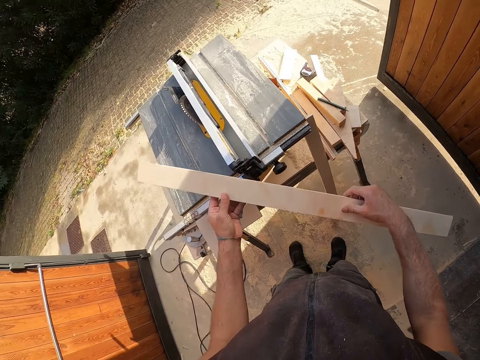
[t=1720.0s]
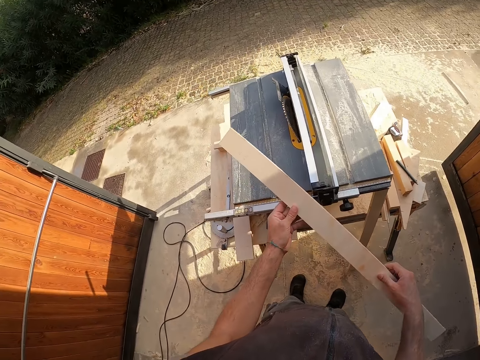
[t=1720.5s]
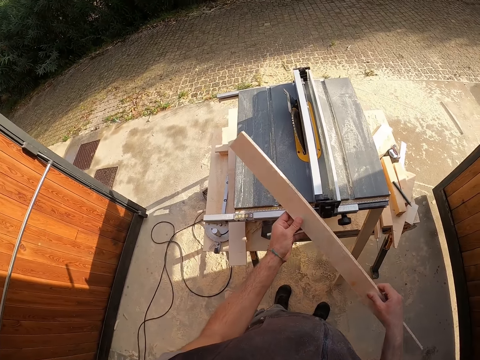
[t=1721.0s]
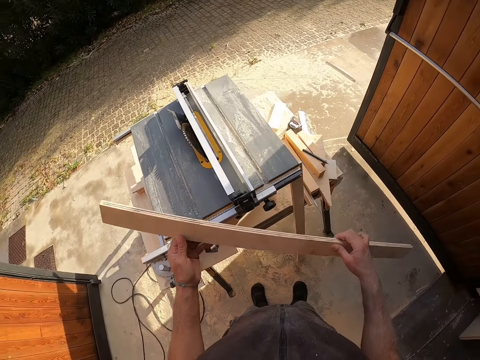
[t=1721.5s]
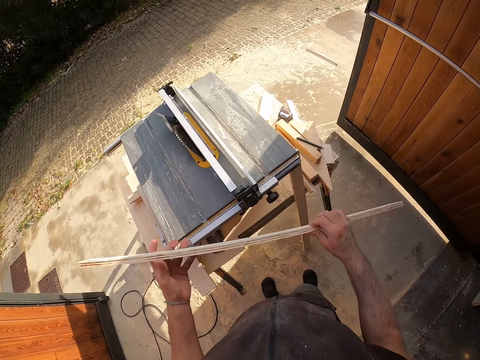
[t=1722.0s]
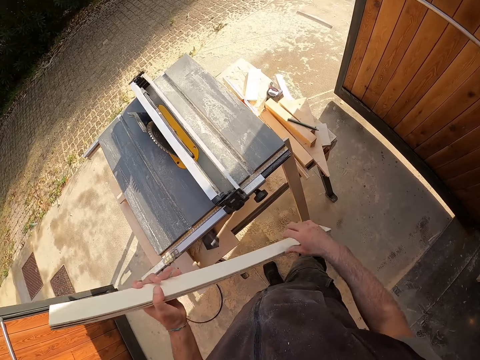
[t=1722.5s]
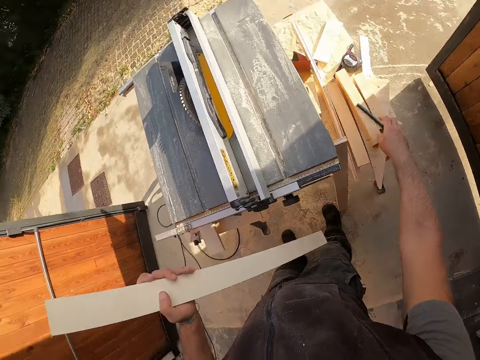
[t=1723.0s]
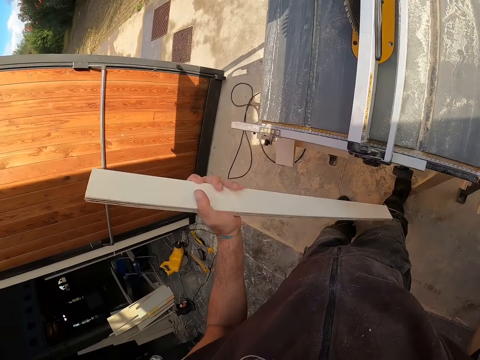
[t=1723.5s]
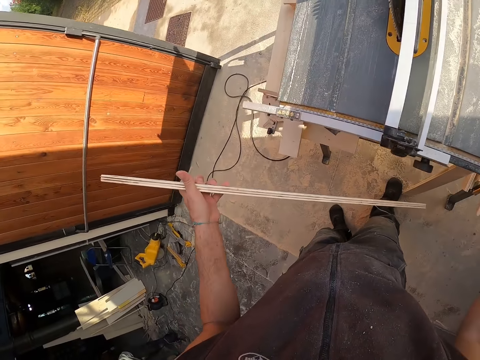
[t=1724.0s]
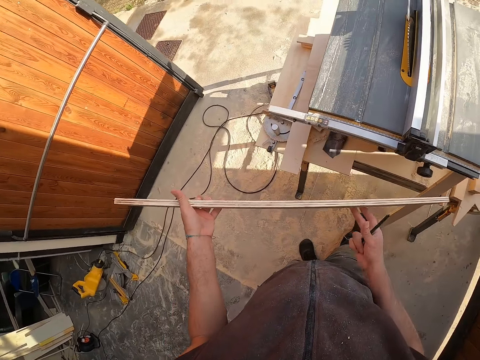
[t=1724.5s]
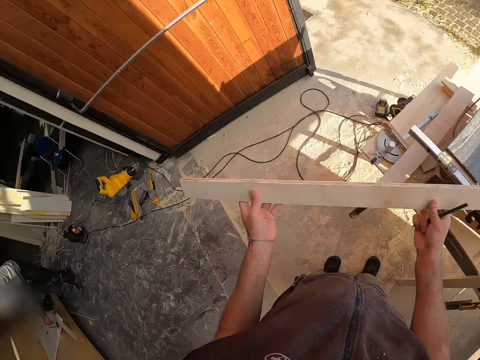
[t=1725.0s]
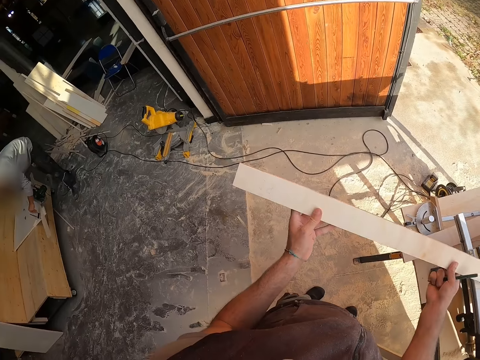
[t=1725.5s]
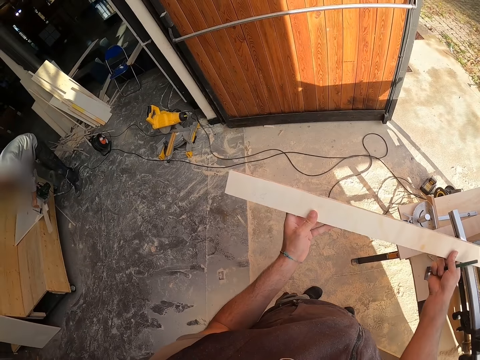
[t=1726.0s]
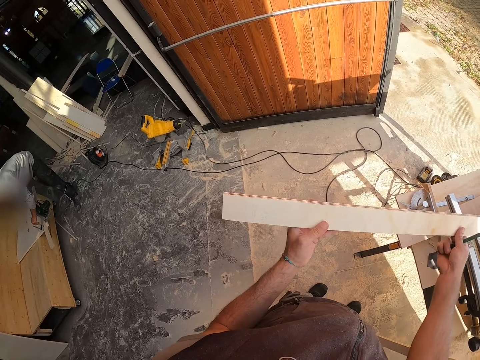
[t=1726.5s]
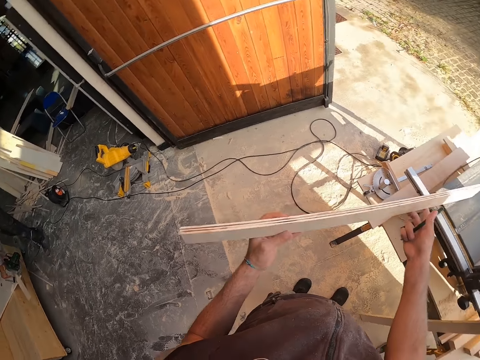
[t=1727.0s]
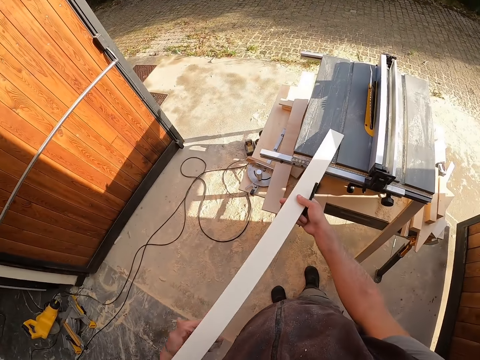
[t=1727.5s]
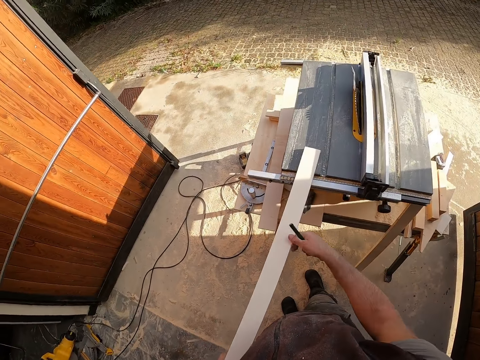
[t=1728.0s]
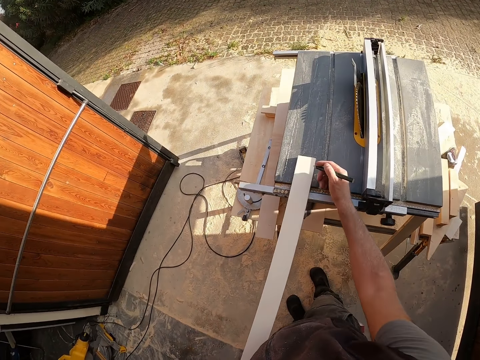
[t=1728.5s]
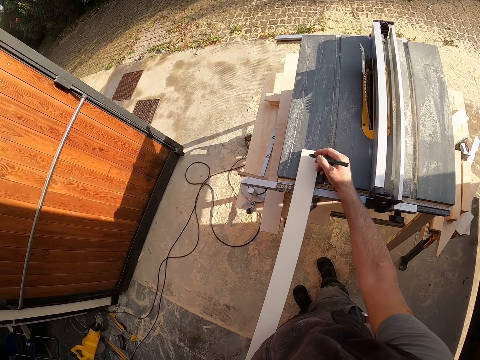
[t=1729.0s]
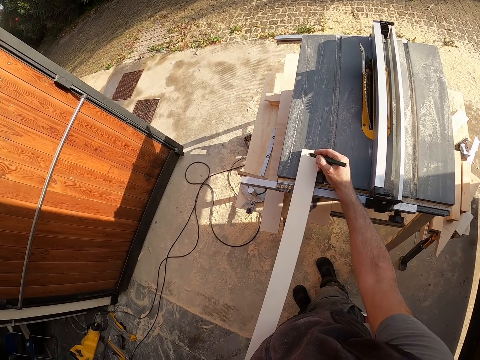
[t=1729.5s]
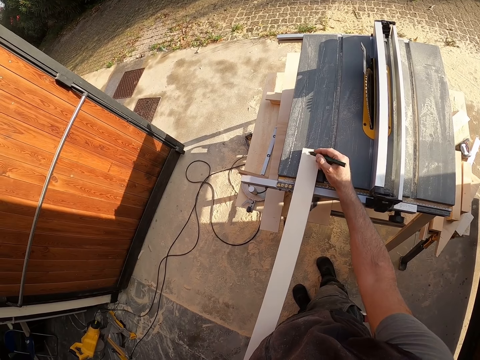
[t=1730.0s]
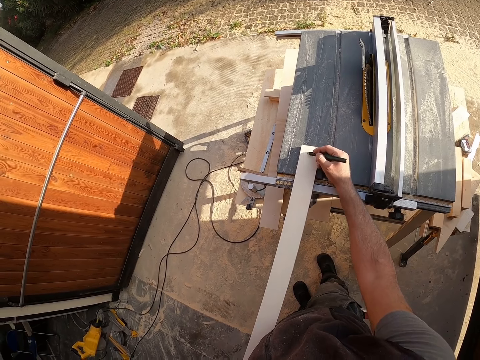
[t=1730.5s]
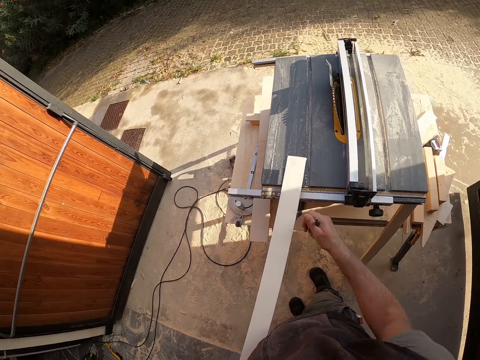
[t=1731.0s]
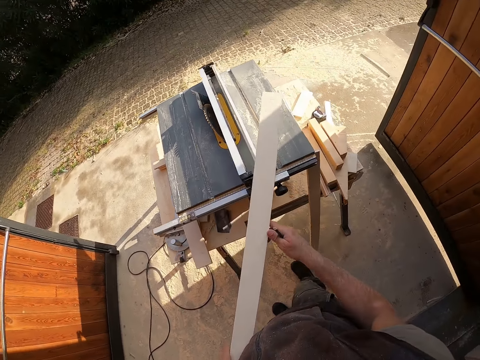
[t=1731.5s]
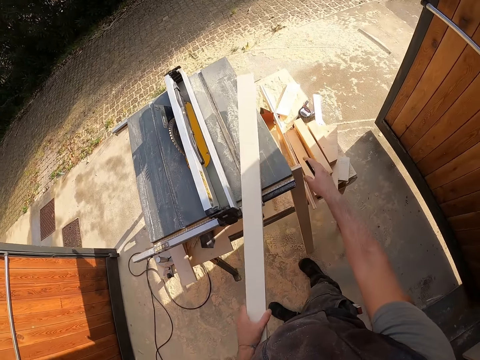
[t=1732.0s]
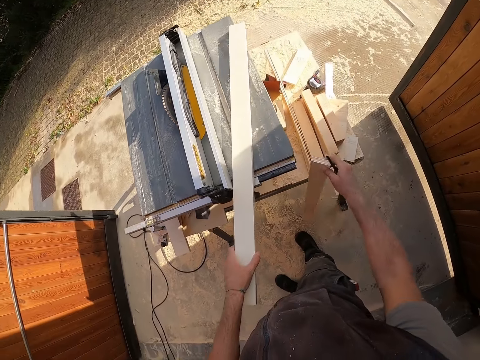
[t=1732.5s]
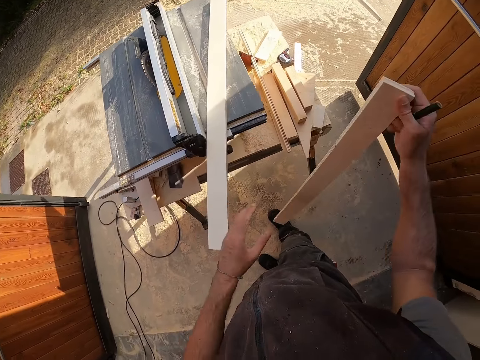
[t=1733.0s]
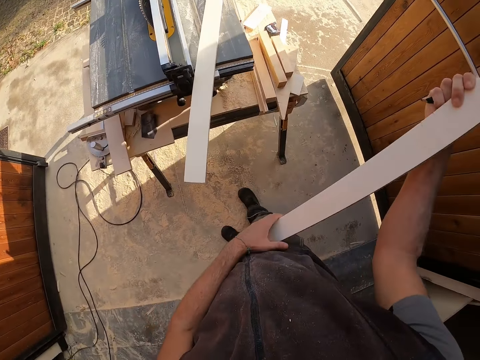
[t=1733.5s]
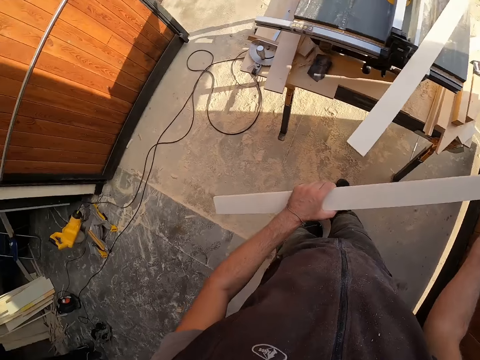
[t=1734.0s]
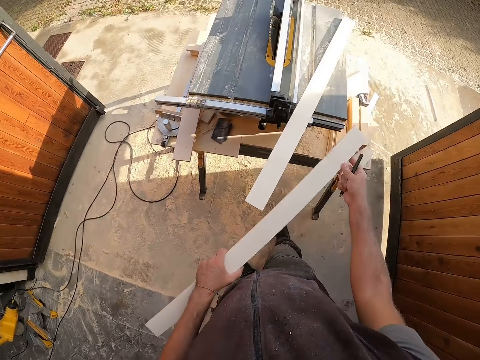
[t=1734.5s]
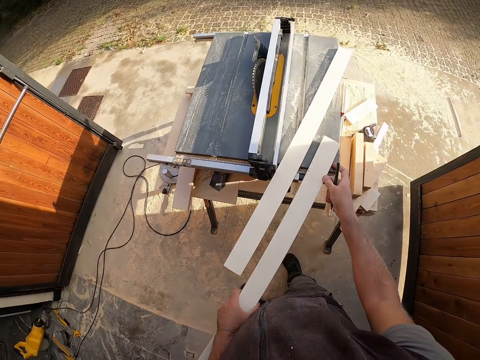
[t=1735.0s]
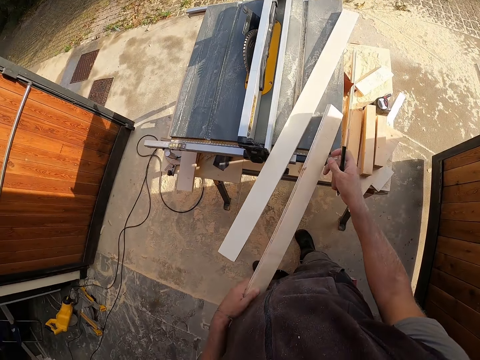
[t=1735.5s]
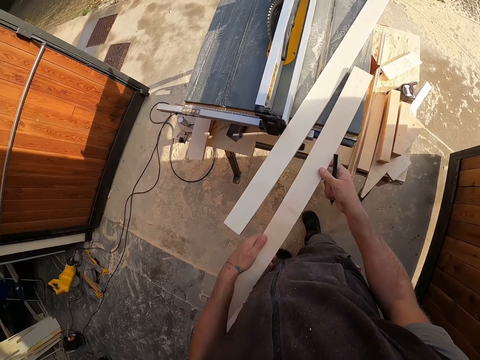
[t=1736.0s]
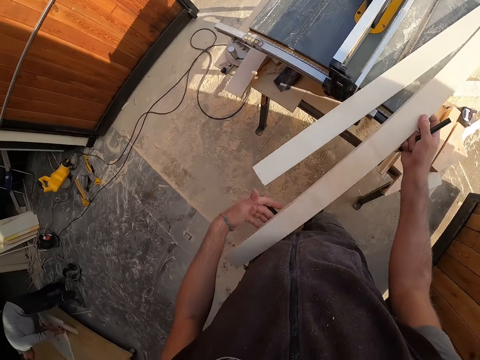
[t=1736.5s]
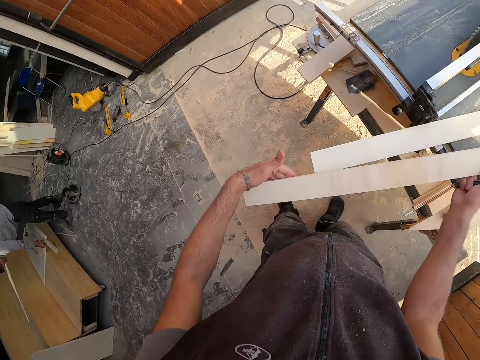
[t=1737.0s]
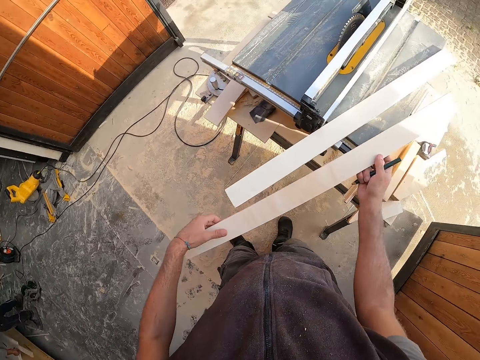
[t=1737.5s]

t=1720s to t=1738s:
The camera wearer picks the pencil from the work bench with his right hand. He places the plywood on the work bench with both hands. He marks a point on the plywood with the pencil in his right hand. He carries the plywood from the work bench with his left hand. He places the plywood on the work bench with his left hand. He picks the plywood from the side of the work bench with his right hand. He holds the plywood with both hands. He checks the wood plank. He places the plywood on the work bench with both hands.

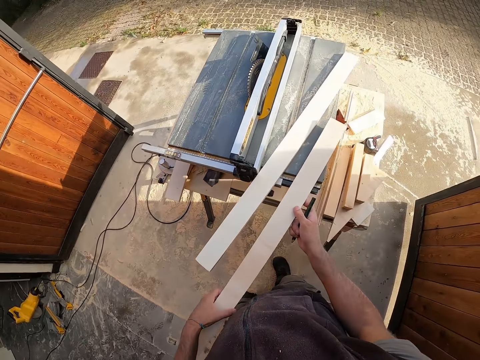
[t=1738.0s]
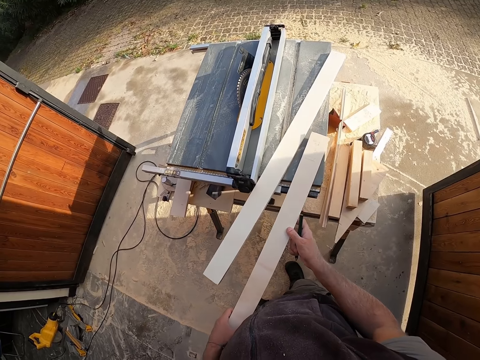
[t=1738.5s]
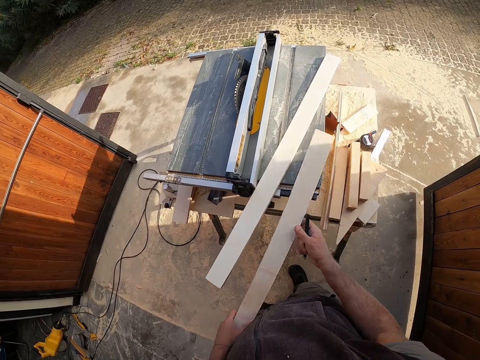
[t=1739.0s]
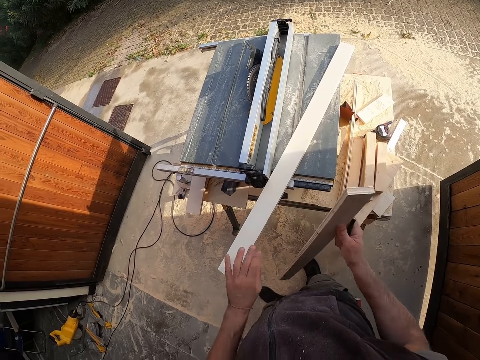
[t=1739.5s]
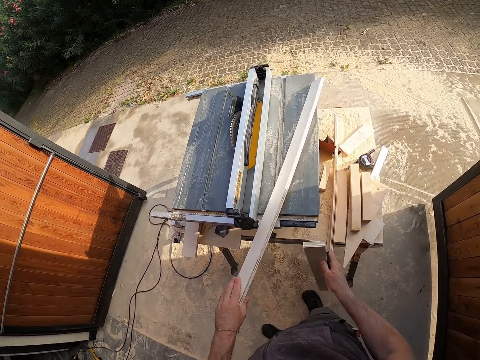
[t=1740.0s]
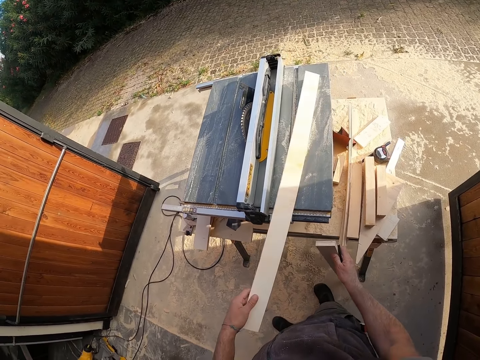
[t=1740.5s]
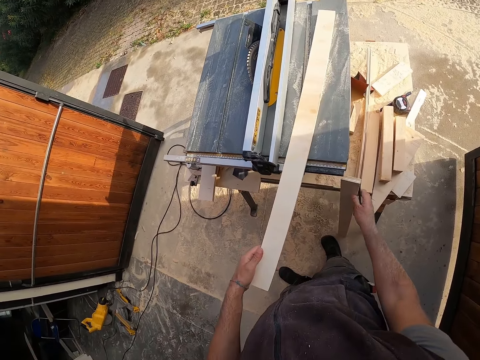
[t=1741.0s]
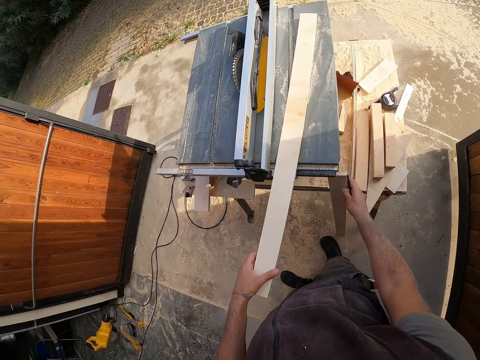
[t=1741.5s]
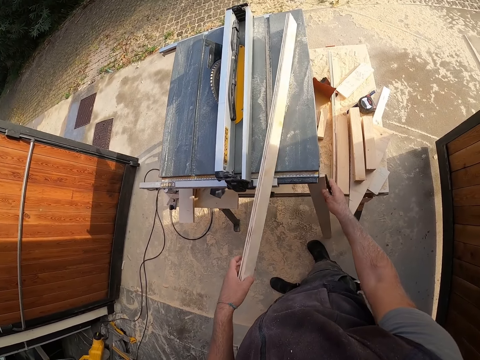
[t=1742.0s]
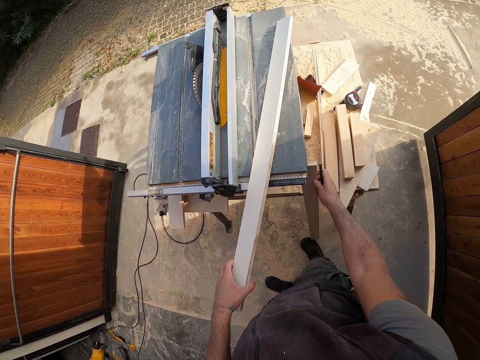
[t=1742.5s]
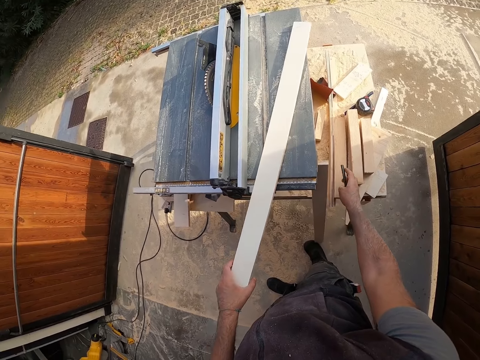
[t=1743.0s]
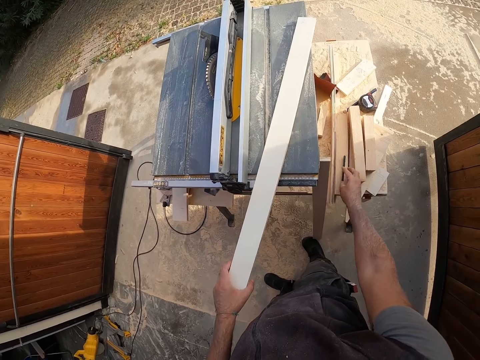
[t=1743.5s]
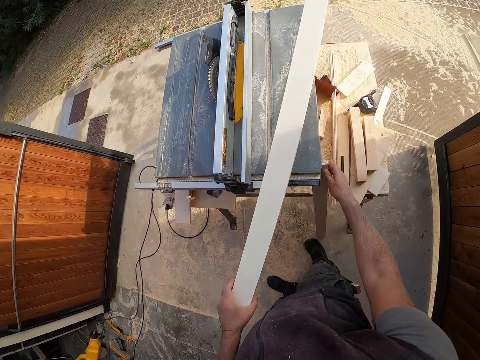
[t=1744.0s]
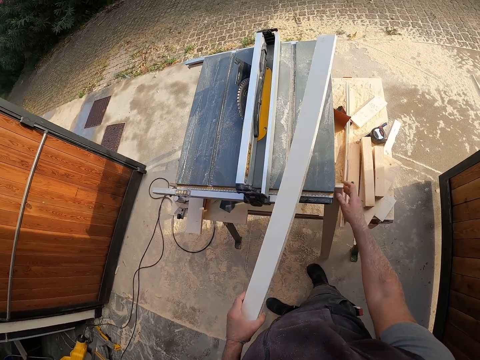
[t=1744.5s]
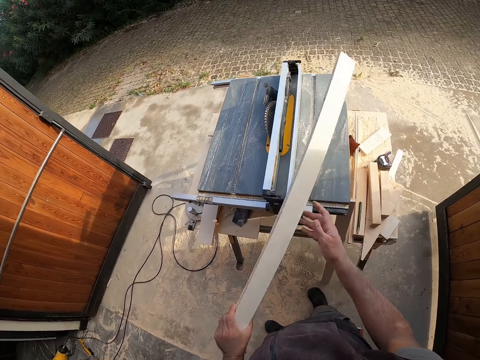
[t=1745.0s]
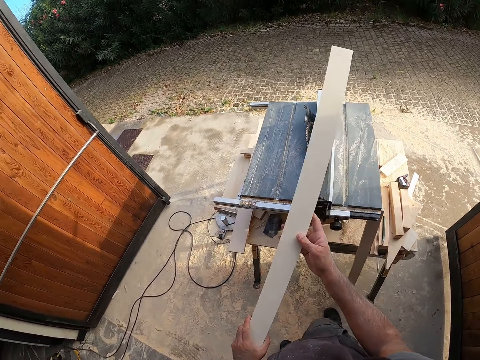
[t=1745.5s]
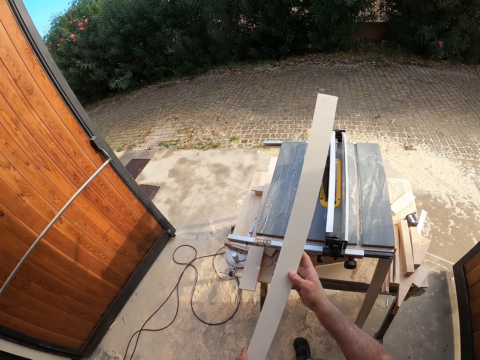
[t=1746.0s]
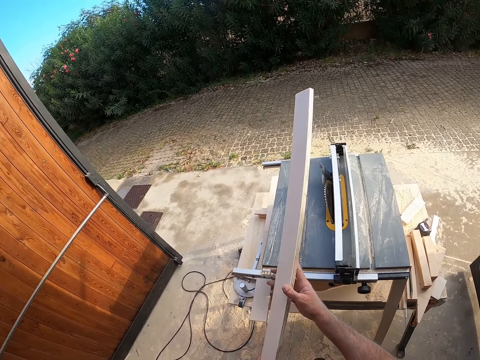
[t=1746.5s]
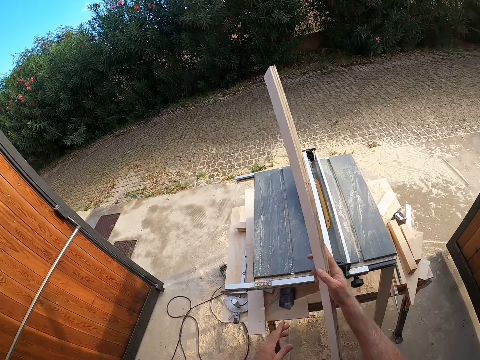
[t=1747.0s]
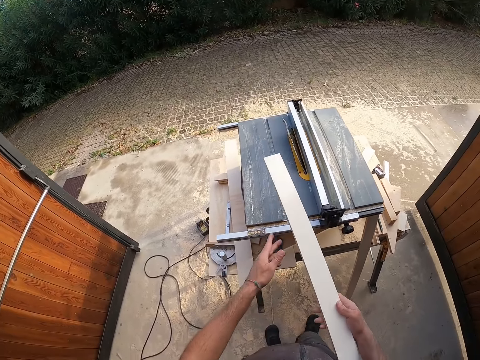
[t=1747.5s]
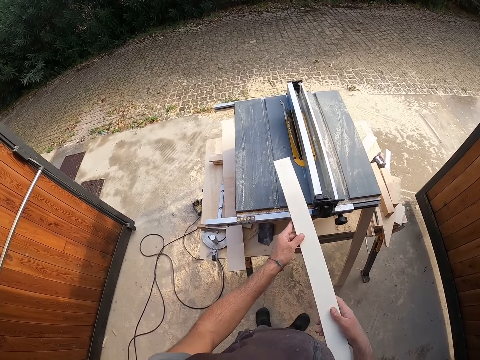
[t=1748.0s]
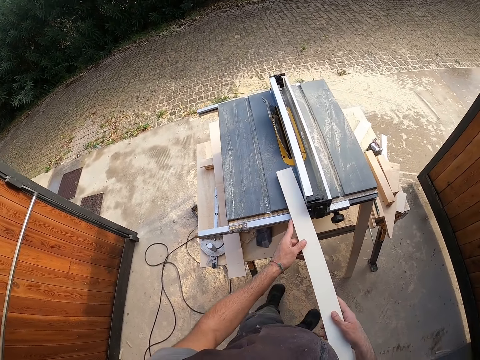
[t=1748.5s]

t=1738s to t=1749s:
The camera wearer drops the plywood beside the work bench with his right hand. He picks the plywood on the work bench with his left hand. He picks the wood plank. He holds the plywood with both hands.
